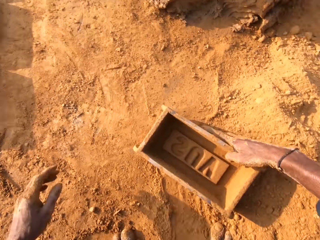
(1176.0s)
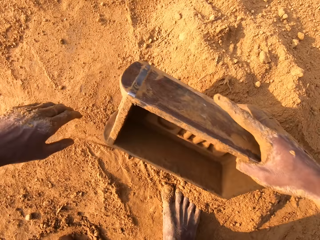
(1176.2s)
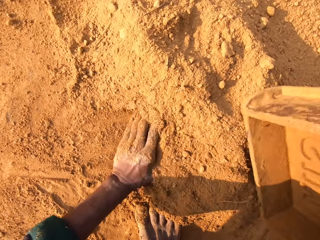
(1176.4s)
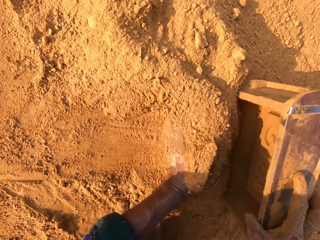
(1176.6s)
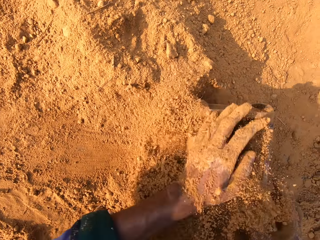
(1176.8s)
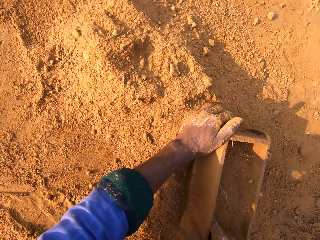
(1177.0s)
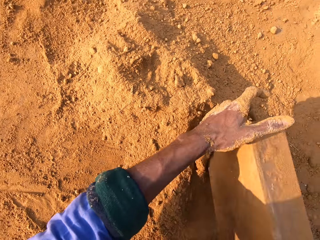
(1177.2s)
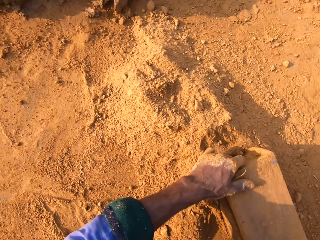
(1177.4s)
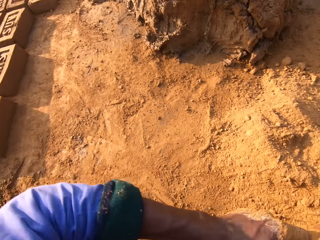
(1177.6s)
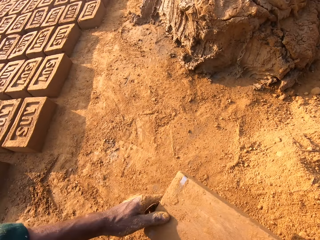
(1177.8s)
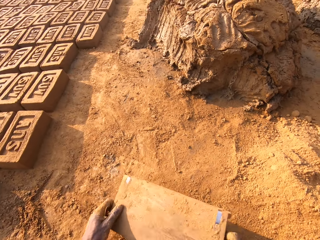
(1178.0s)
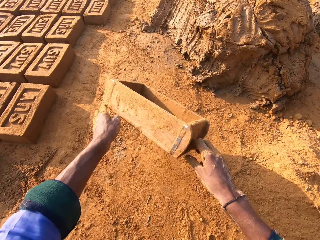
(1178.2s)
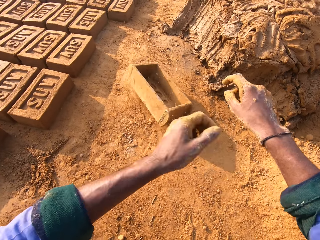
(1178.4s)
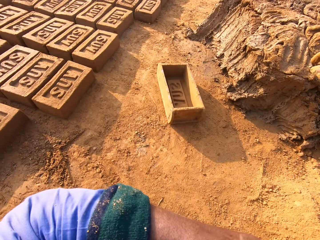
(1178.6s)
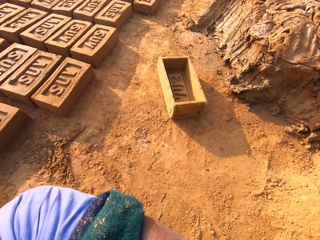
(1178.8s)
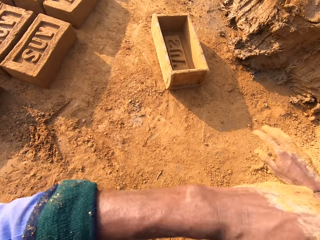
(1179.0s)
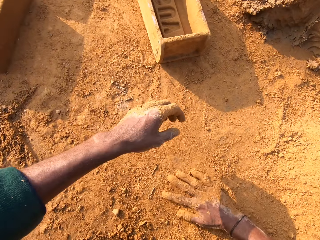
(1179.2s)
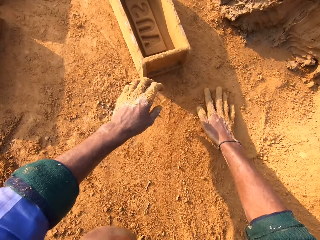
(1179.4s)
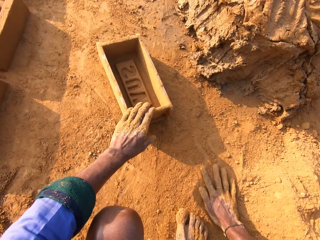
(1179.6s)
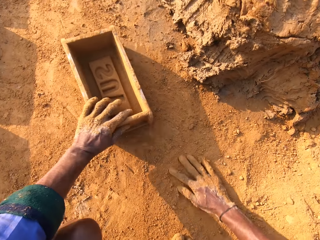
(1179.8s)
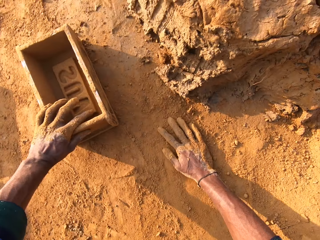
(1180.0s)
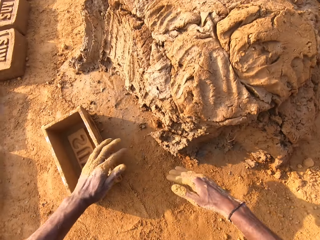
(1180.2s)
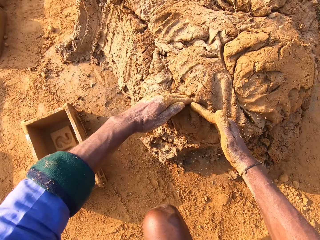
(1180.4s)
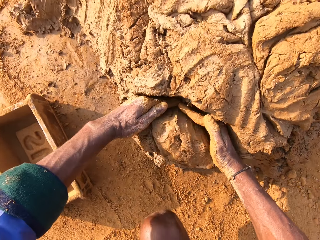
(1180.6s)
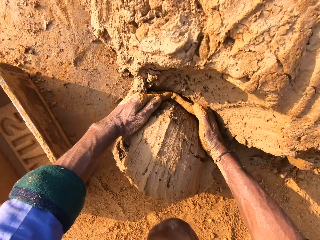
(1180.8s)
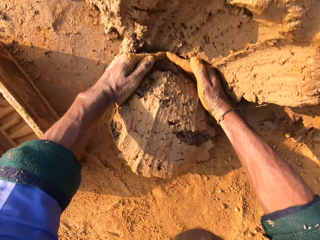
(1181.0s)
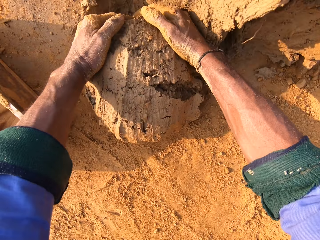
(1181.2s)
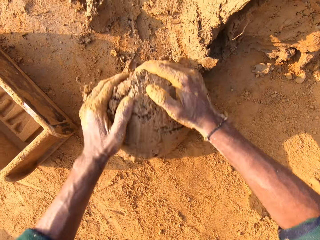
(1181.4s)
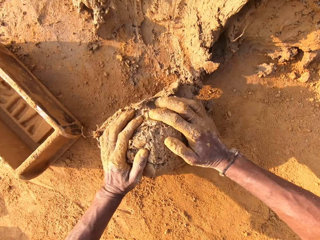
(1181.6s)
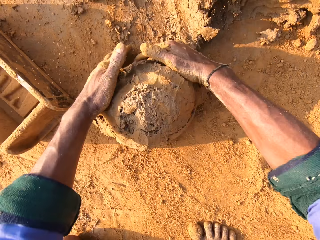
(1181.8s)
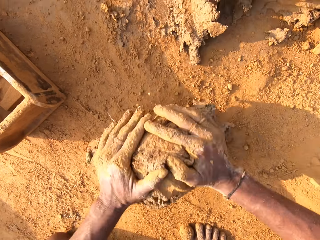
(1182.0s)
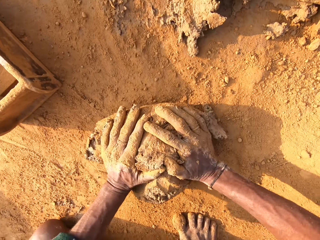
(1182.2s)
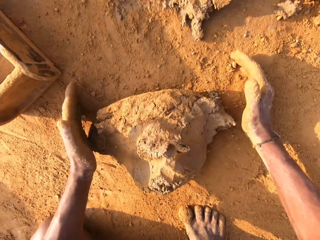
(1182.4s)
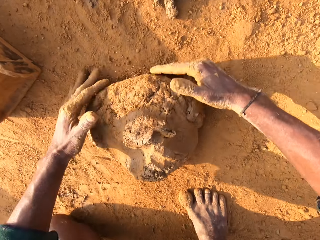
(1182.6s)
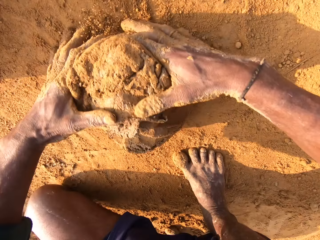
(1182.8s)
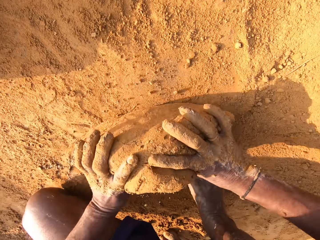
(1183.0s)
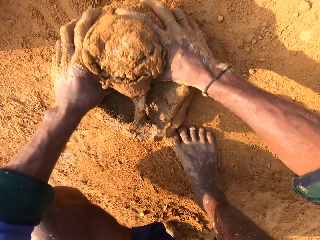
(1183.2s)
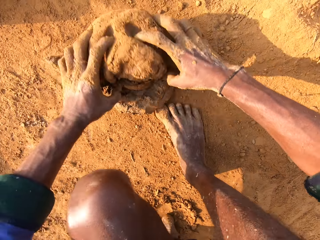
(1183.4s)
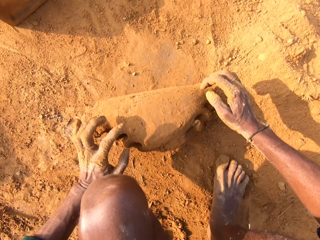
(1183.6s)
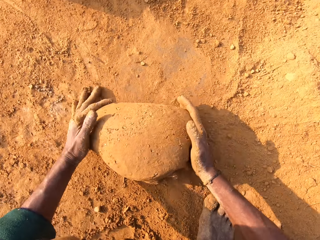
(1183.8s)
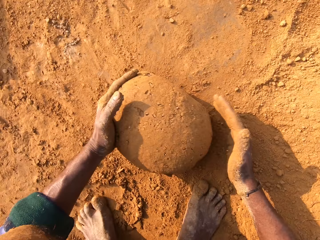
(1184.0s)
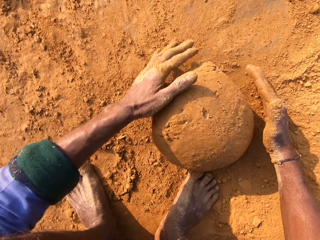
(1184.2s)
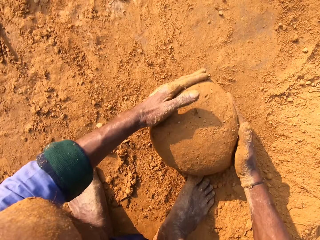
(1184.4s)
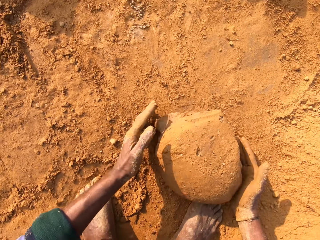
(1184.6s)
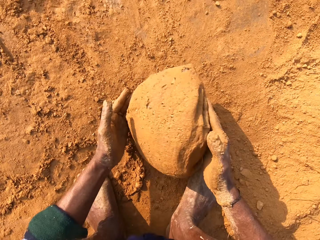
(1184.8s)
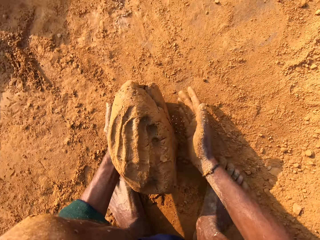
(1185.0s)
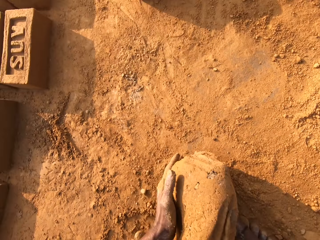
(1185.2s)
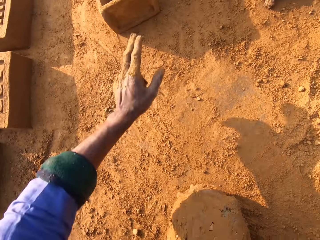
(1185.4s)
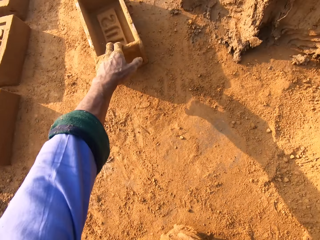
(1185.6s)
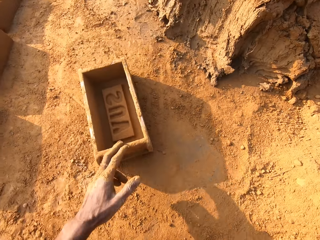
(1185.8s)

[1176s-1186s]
The camera wearer pulls the brick mold on the ground. They put the soil in the brick mold. They pour the soil on the ground. They throw the brick mold. They scoop clay with hands. They cut the clay with both hands. They mold the clay with hands. They press the clay with both hands.

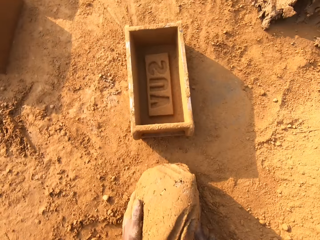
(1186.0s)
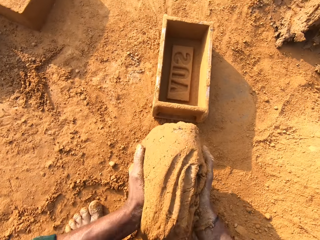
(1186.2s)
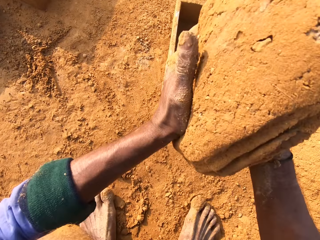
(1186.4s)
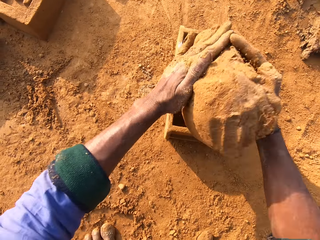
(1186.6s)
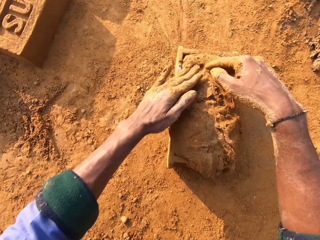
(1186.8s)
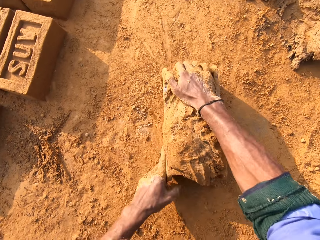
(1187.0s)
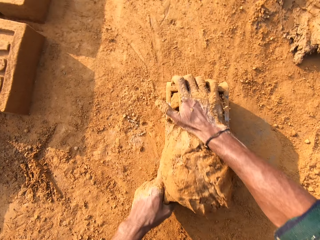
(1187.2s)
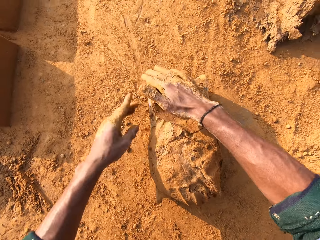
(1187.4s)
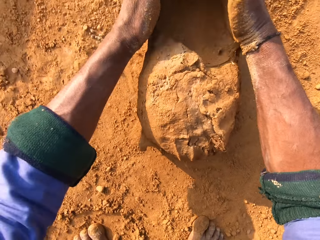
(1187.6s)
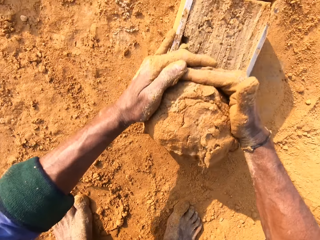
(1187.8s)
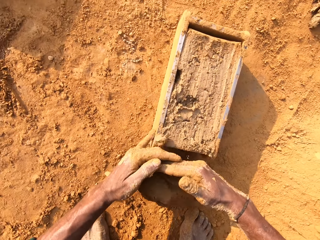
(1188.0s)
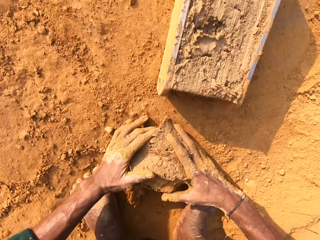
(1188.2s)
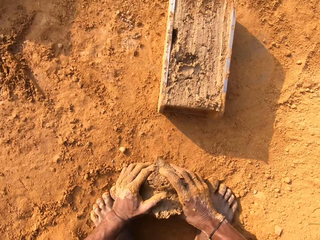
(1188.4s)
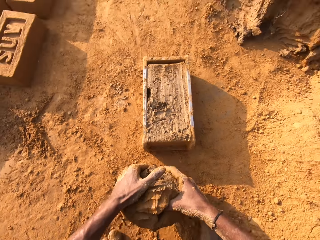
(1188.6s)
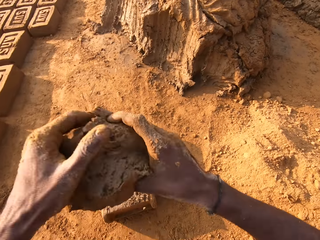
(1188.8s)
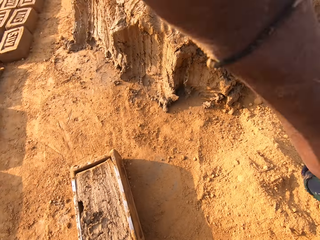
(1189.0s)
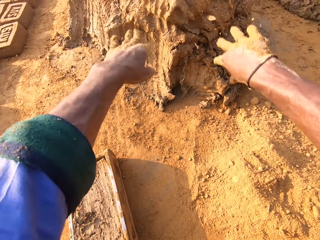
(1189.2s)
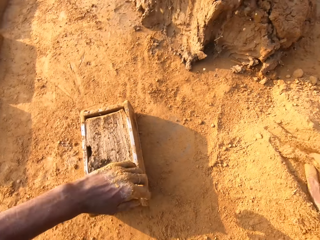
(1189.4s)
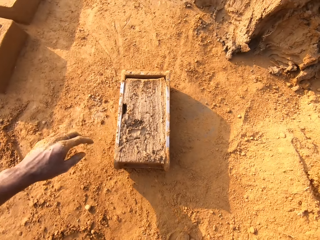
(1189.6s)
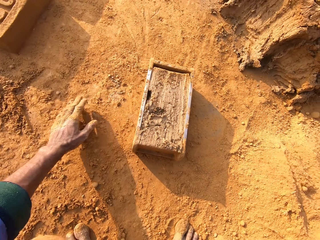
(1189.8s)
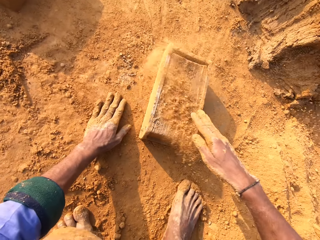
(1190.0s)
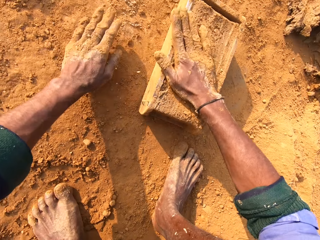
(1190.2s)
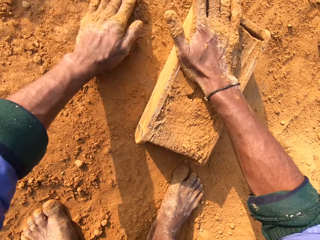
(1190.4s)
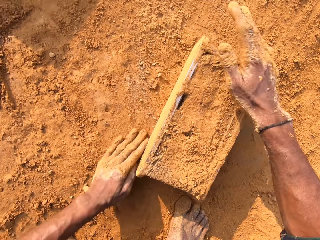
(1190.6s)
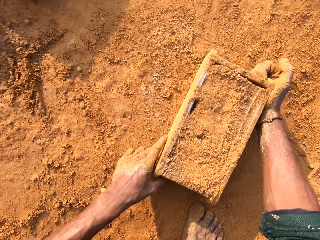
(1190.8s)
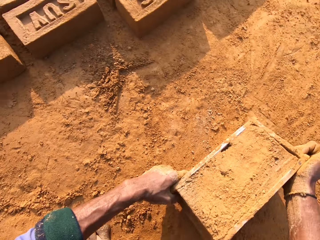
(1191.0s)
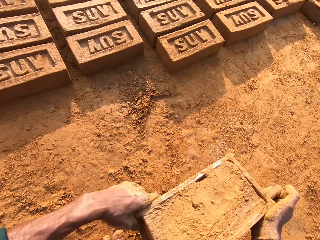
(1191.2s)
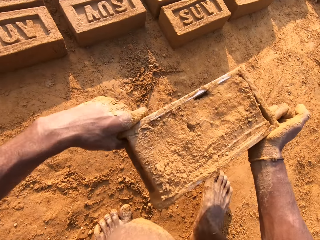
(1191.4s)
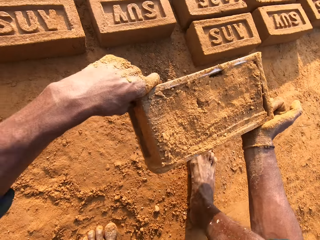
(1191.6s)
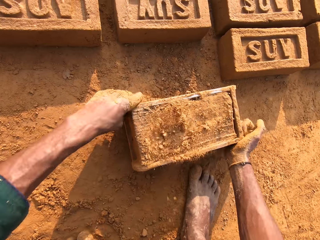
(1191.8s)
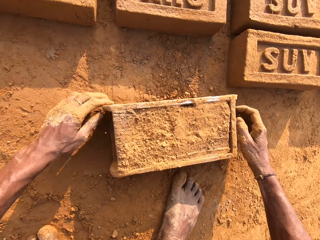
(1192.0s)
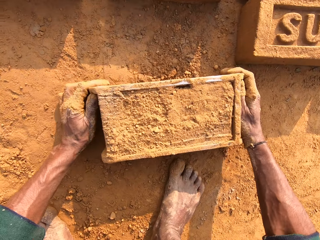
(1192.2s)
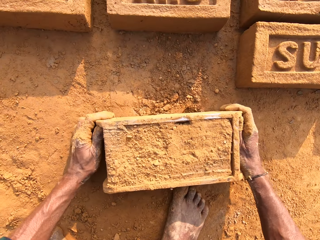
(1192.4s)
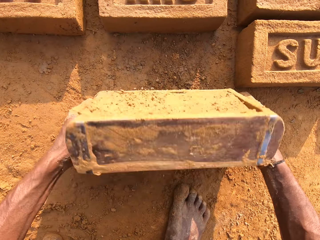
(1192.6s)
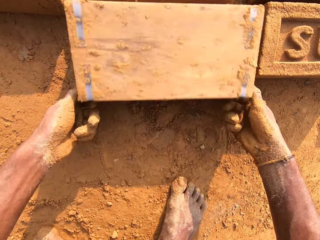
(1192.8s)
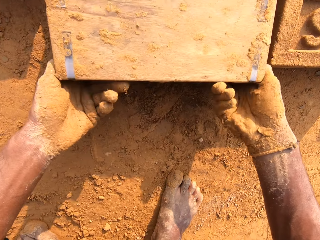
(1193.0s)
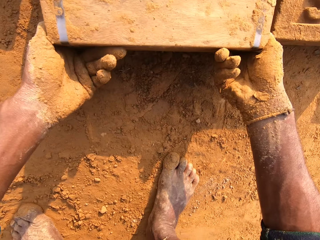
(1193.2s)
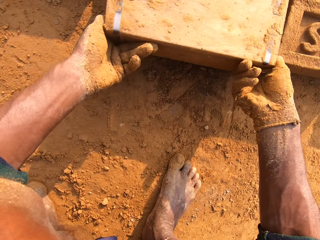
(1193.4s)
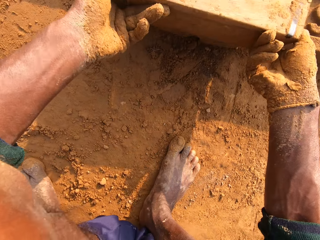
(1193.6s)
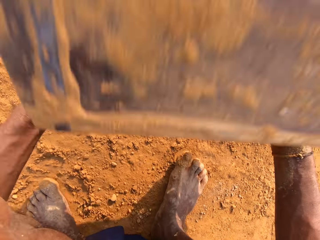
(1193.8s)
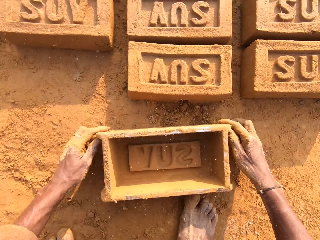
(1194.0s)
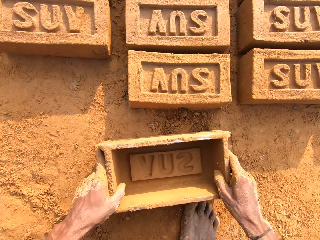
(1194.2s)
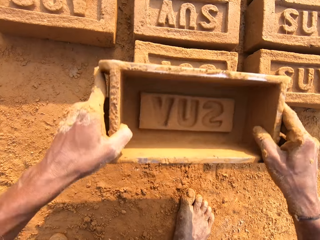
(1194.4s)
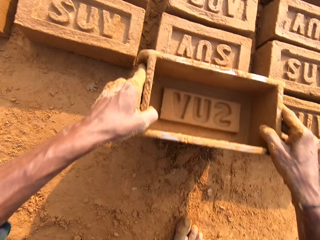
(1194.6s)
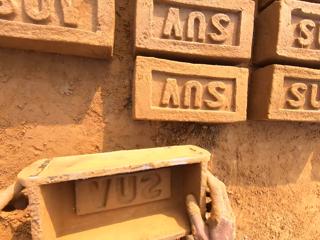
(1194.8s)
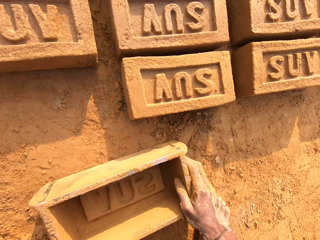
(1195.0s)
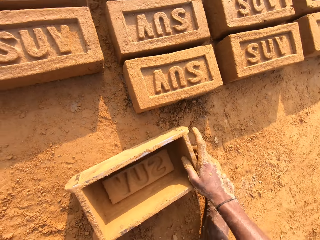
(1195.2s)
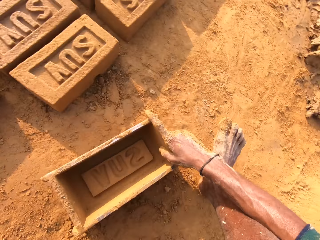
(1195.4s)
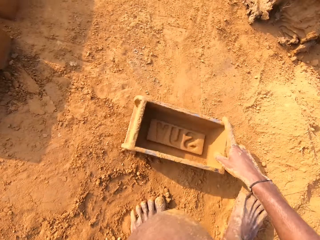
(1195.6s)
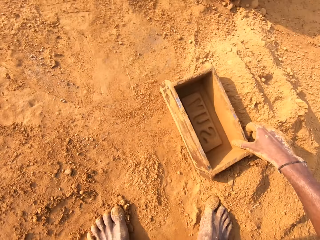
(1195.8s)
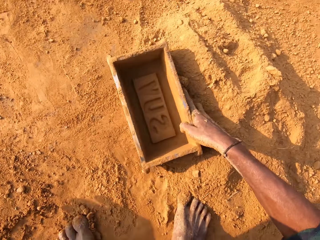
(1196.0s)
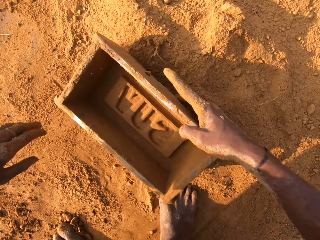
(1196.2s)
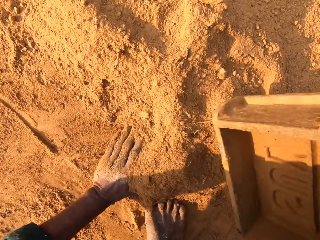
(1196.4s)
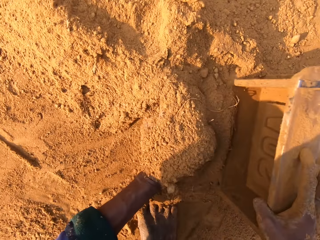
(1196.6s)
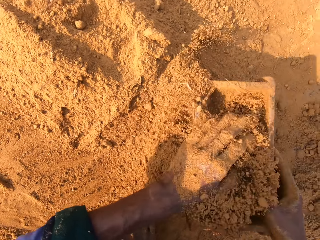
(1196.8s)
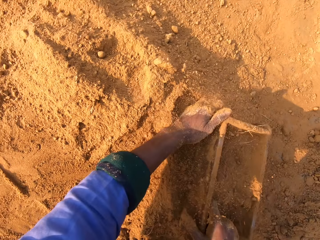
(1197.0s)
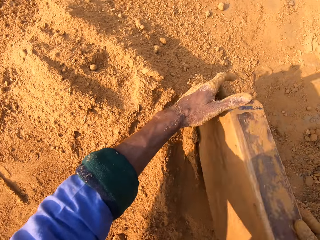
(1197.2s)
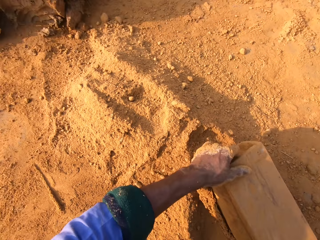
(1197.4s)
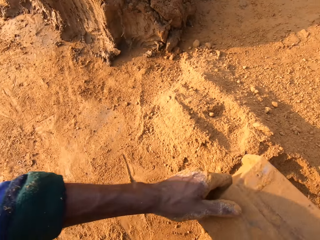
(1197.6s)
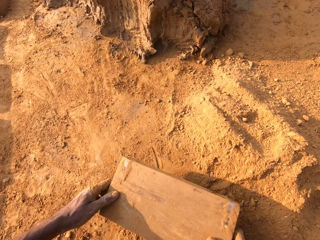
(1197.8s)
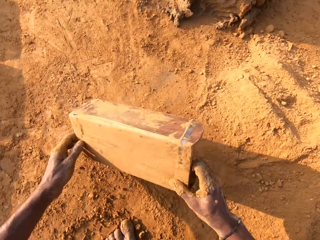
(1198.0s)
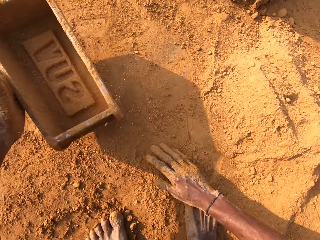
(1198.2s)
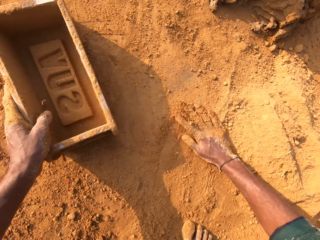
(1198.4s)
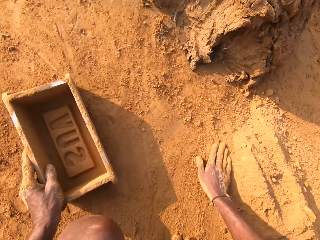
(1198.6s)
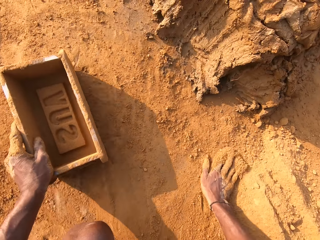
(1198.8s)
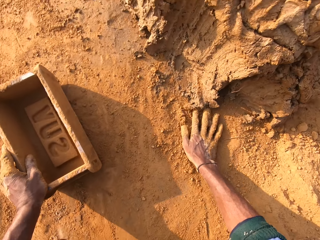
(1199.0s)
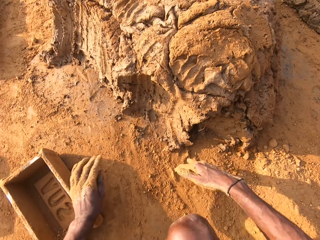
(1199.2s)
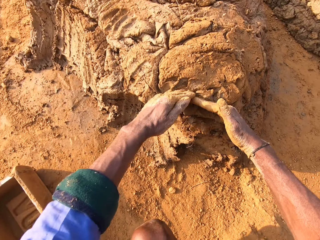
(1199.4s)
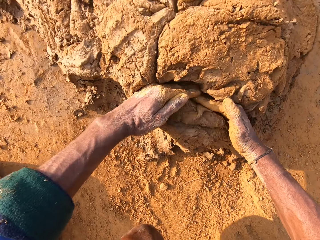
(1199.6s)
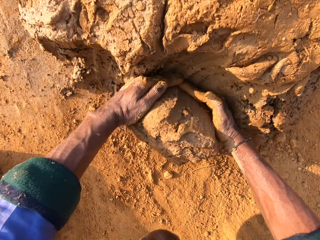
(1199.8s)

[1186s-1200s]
The camera wearer pulls the brick mold or clay box closer on the ground. They put the clay in the brick mold. They pull the clay from the brick mold with both hands. They throw the clay on the heap of clay. They pour soil on the clay in the brick mold. They lift the brick mold and drop the brick mold on the ground. They flip over the clay box on the ground. They pour the clay brick on the ground. They drop the brick mold on the ground. They pull the brick mold. They put soil in the brick mold. They pour the soil on the ground. They move the brick mold.
